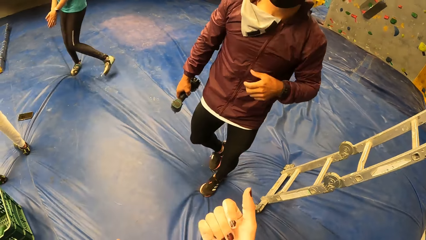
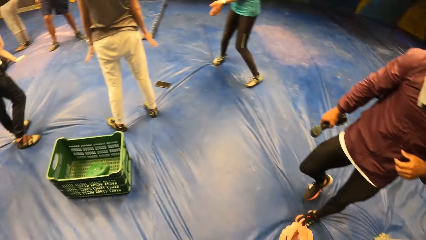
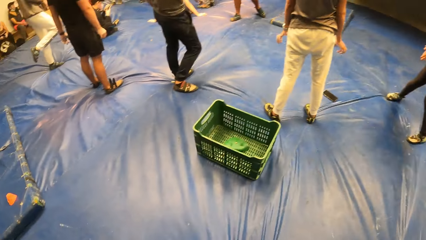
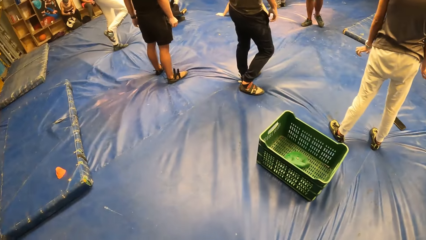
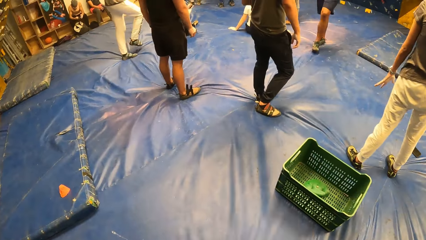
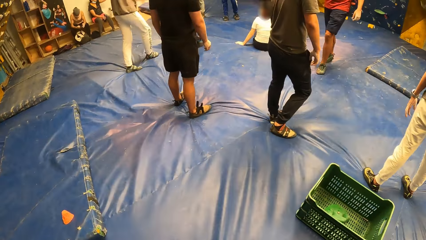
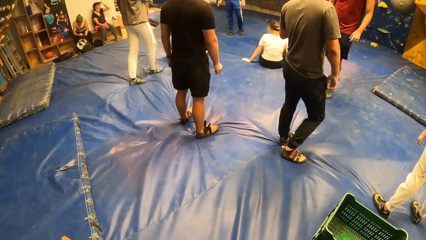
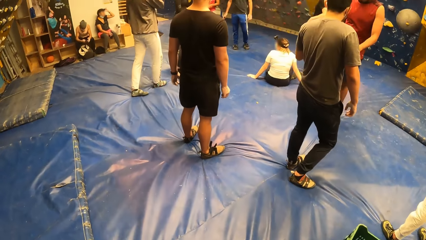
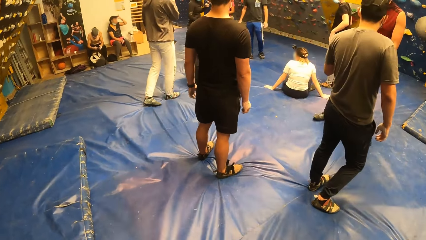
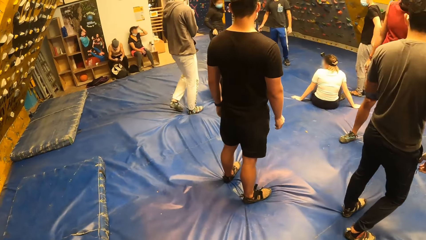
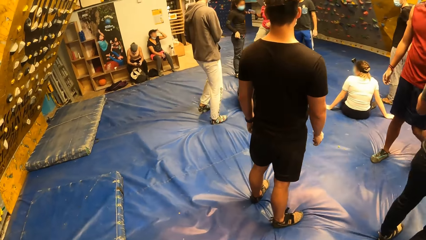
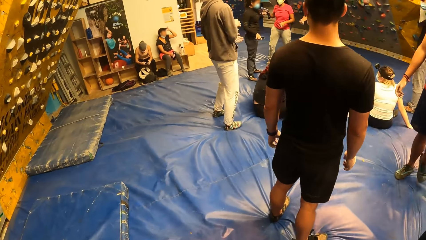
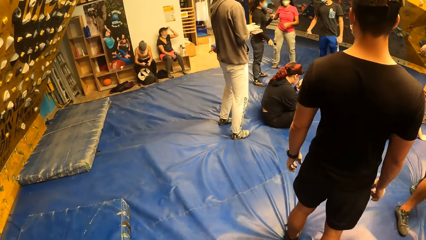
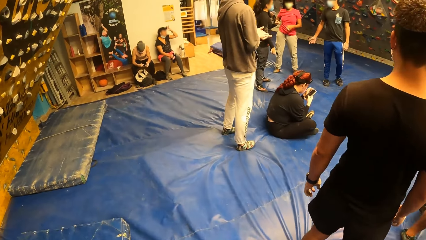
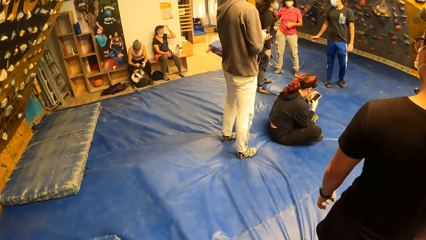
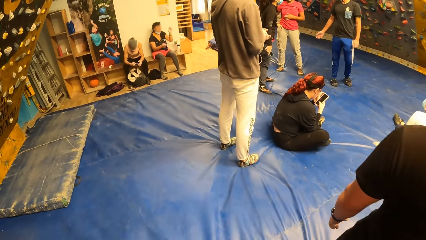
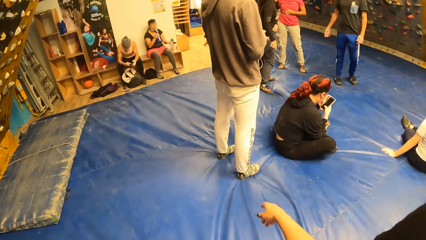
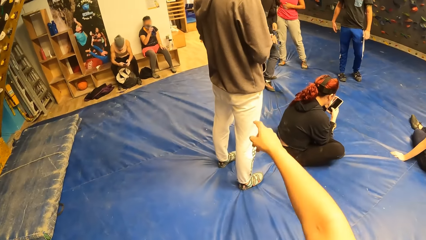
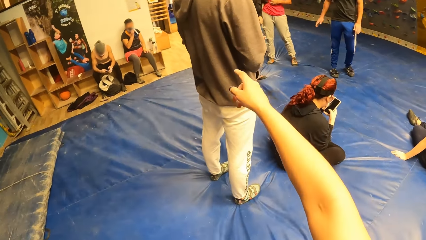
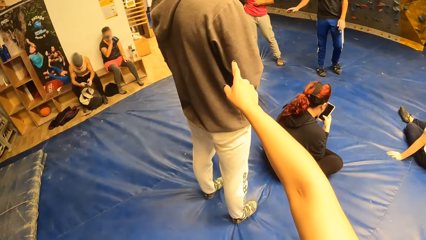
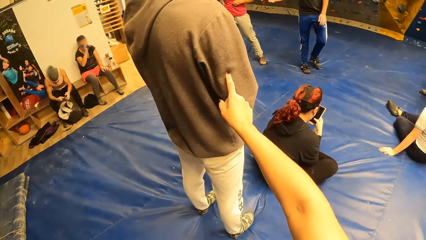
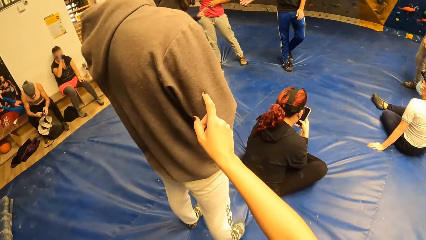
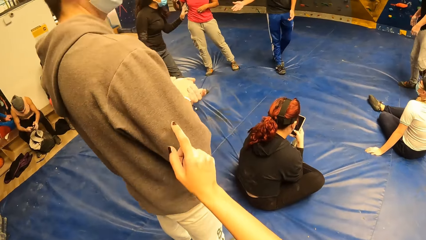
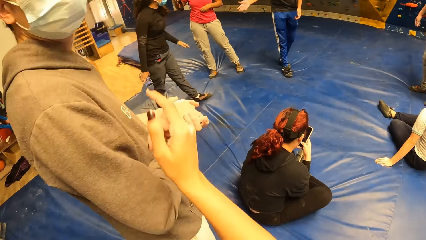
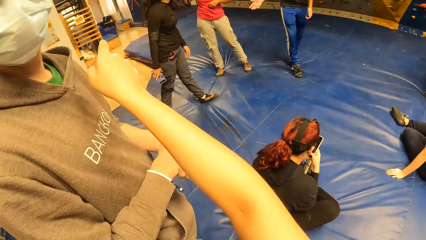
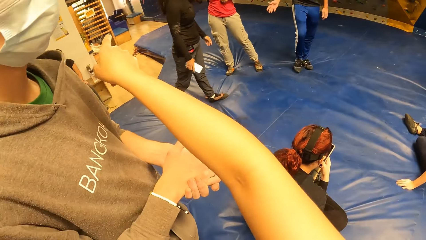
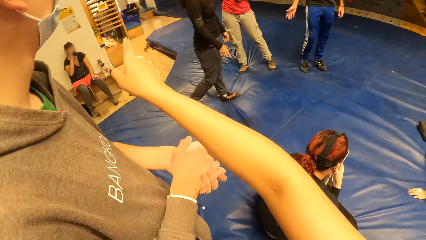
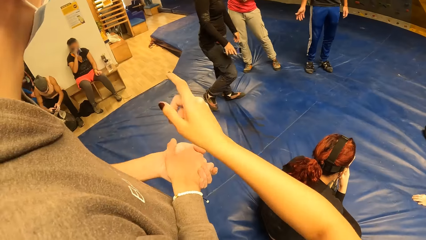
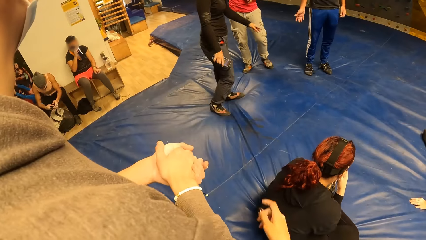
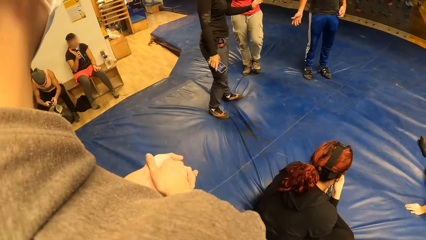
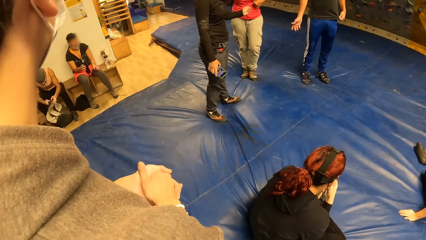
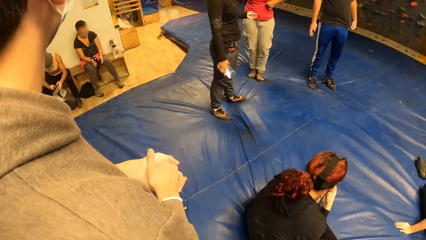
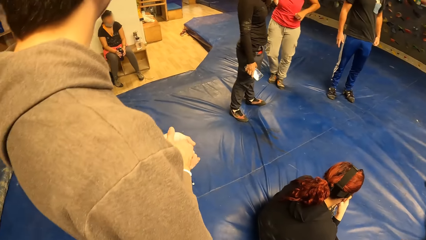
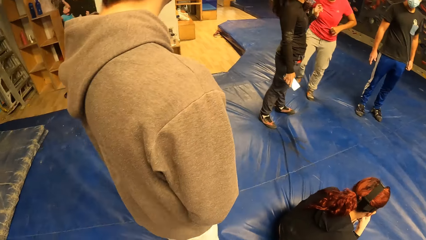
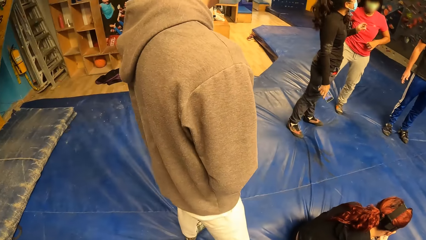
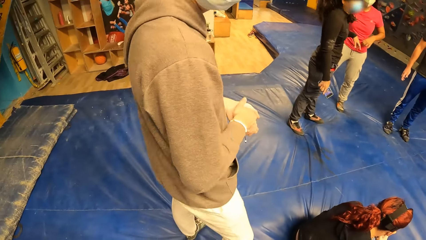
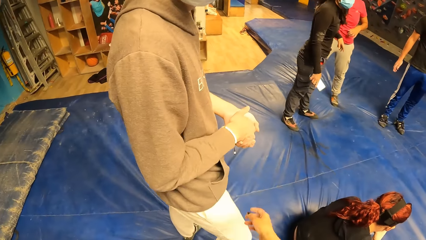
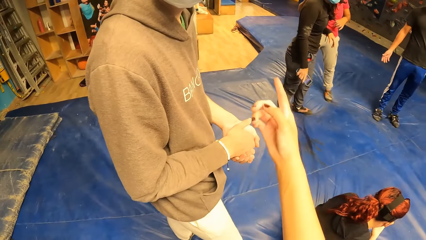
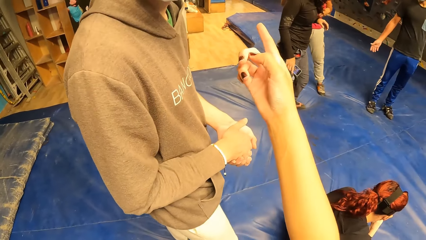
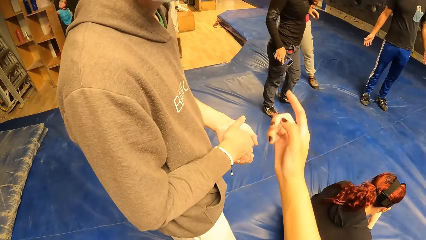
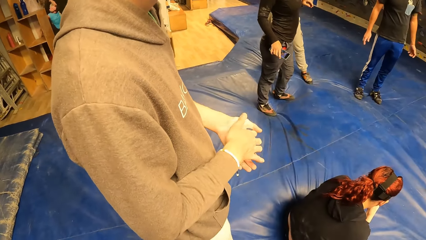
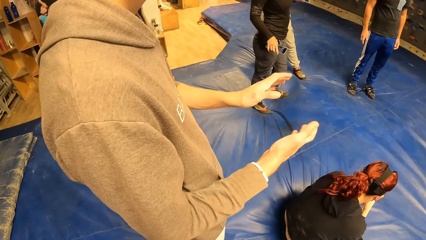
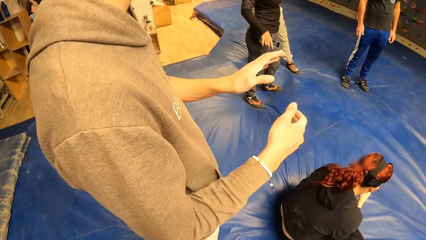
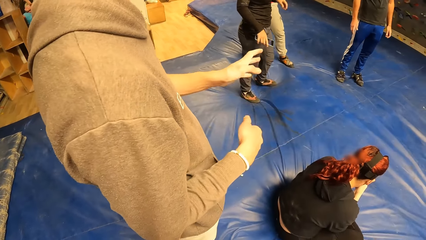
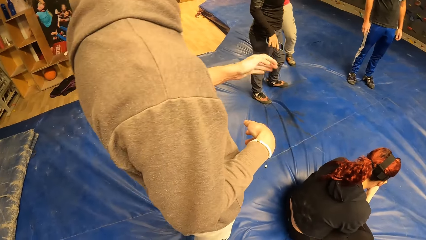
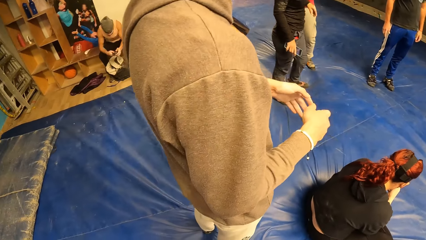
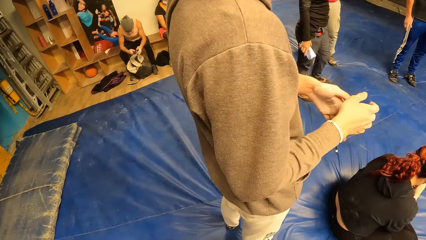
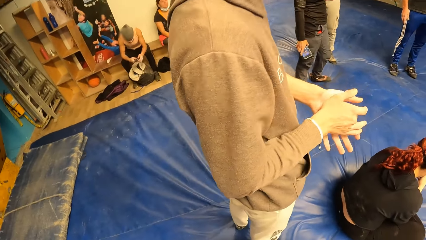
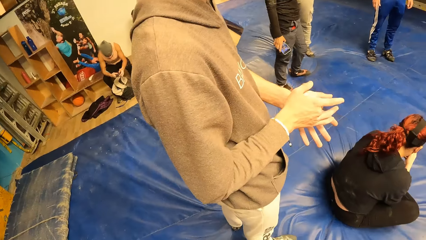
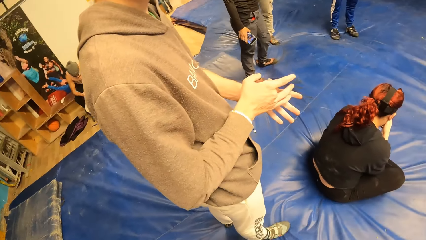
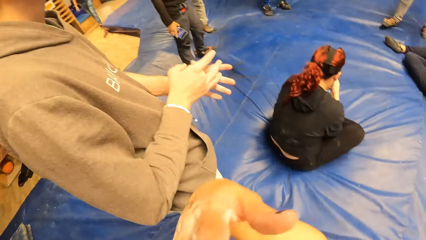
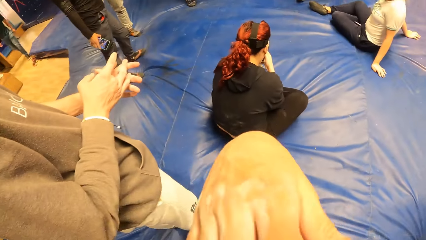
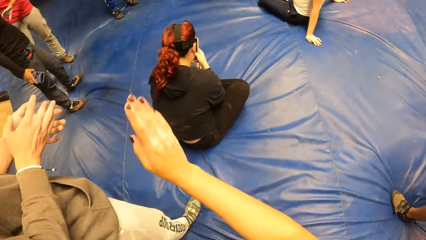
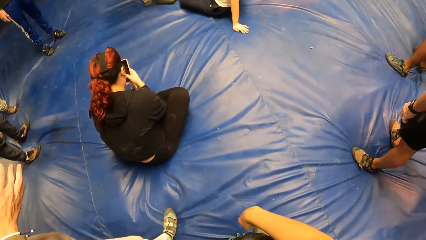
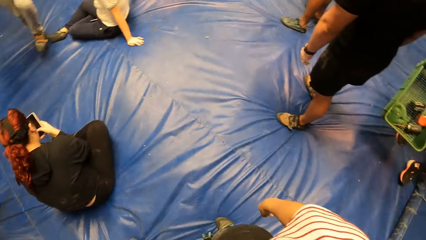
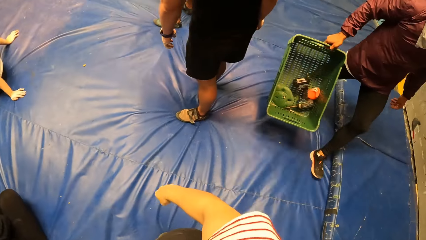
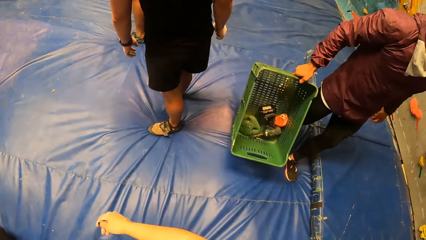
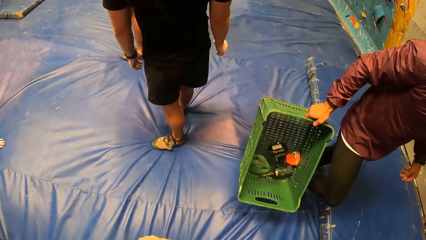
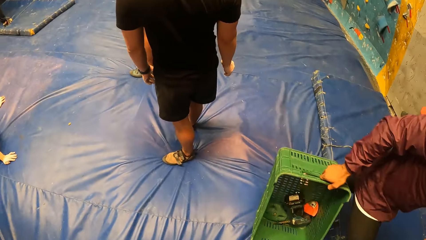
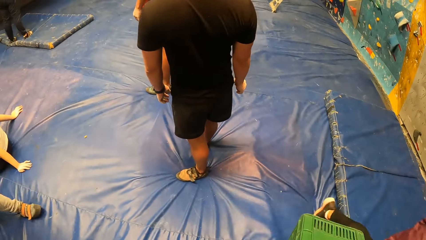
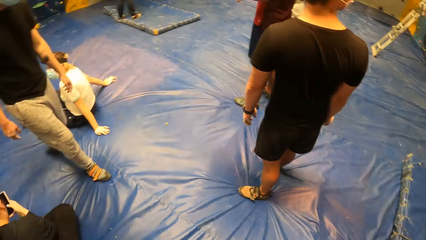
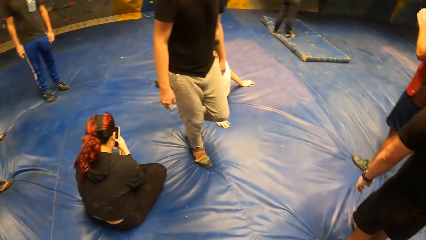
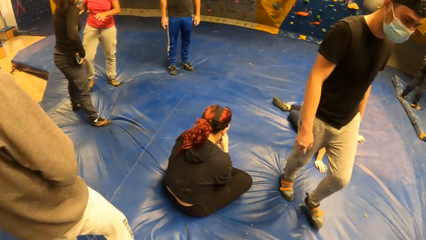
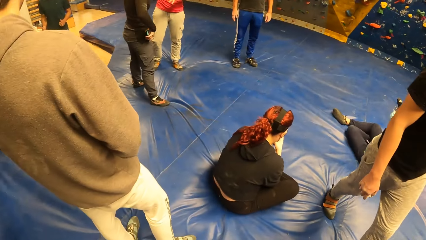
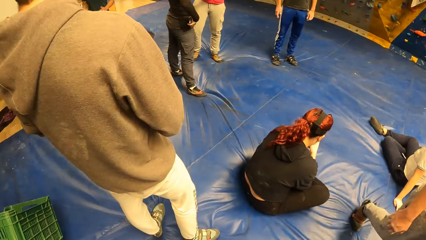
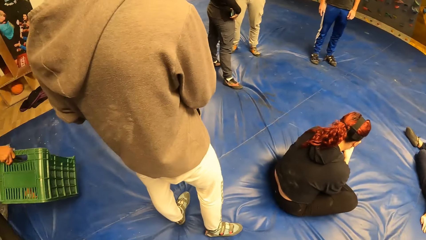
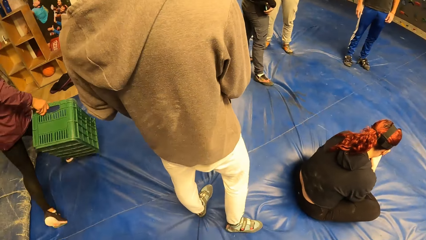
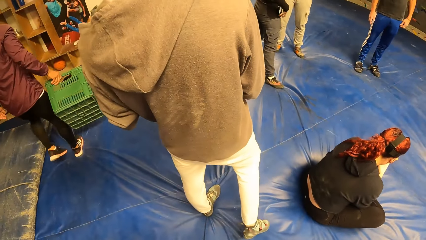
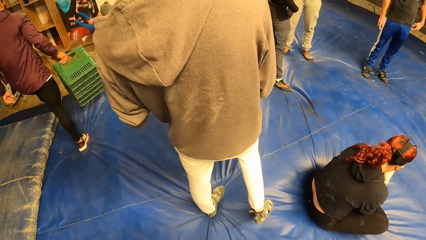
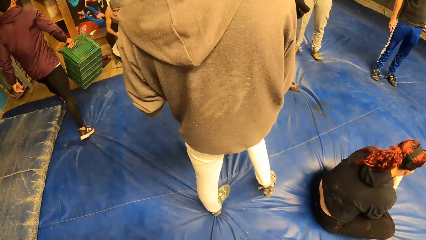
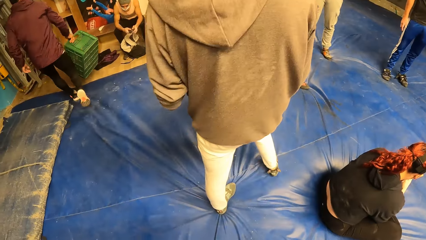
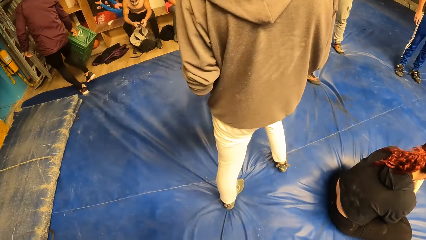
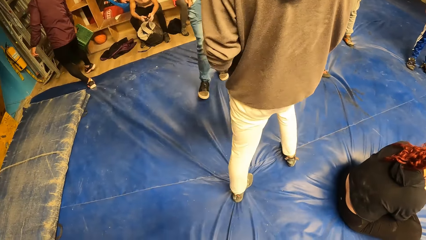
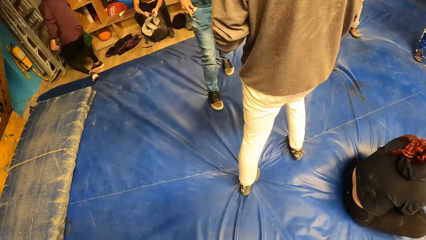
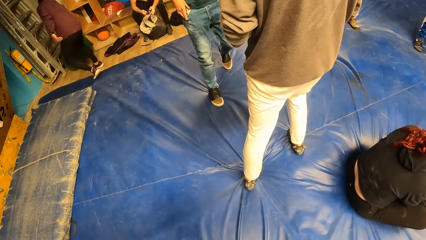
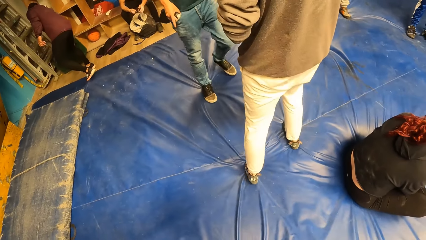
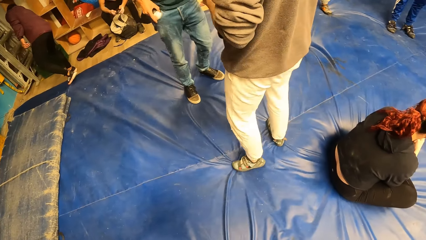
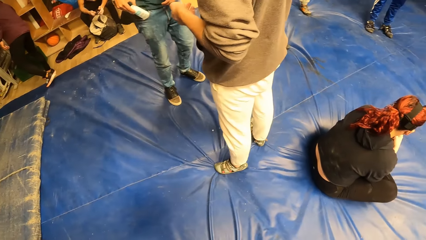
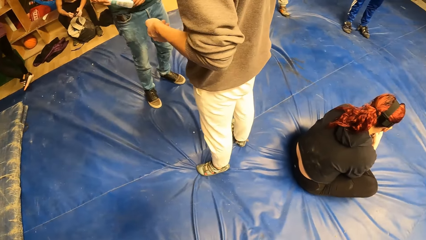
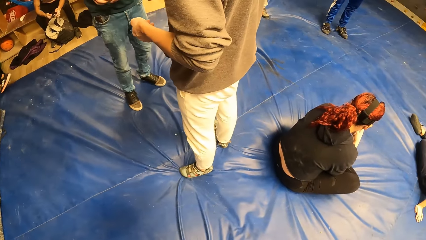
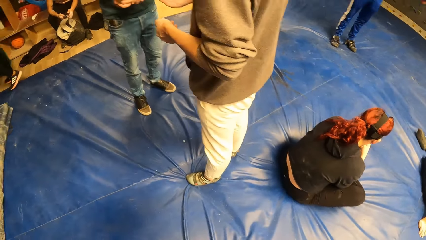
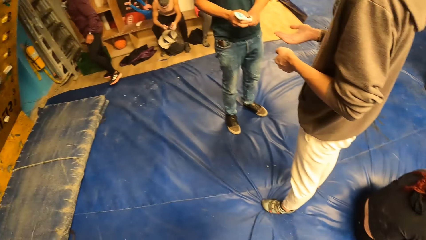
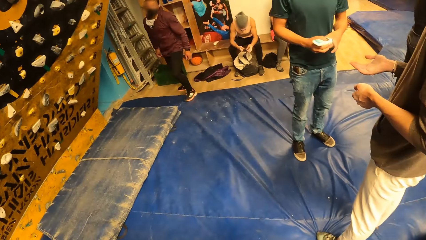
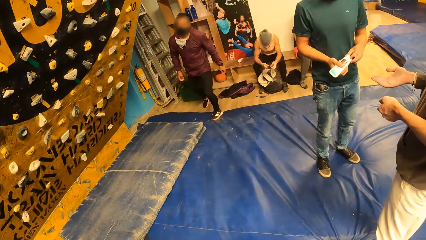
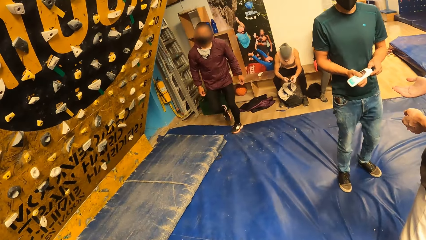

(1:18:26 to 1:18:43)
The camera wearer walks towards a man. A woman operates a phone. The camera wearer points a finger. Another woman drinks water. The camera wearer touches another man's right hand with her right hand. She interacts with the other man. She points at the seats. Another woman moves a hand. The camera wearer points a finger. The other man moves hands. Another man carries a crate and puts down the crate. Another man picks up a powder container from the right pocket of a blue jean with his right hand. The man opens the powder container in his right hand with his left hand.
